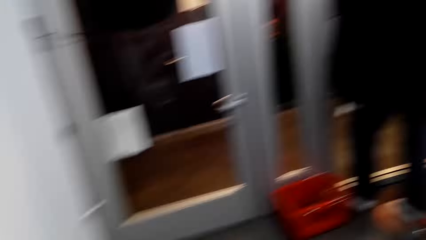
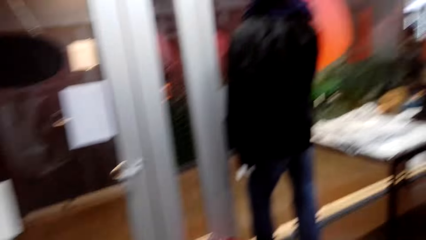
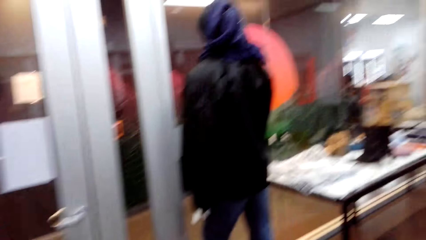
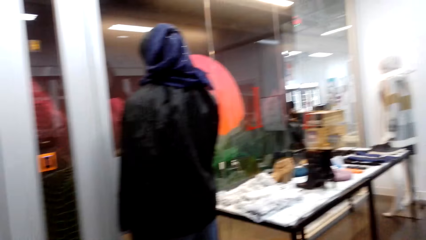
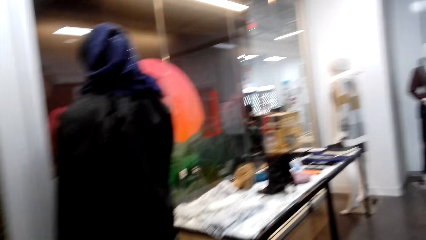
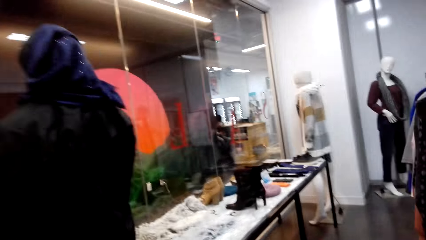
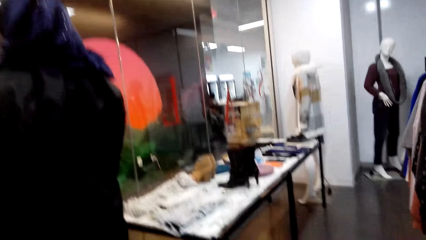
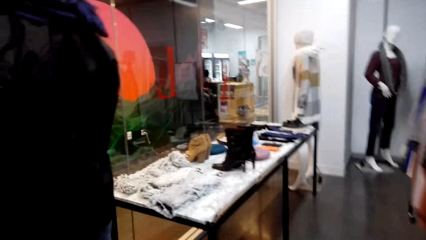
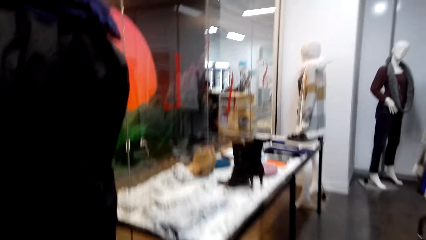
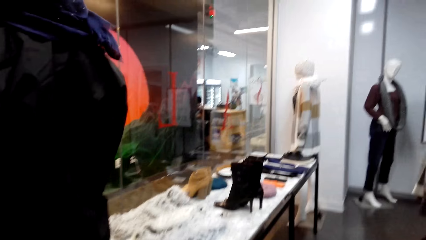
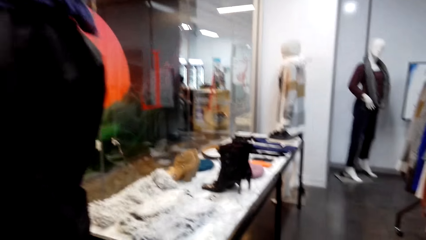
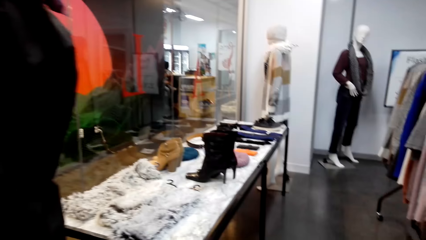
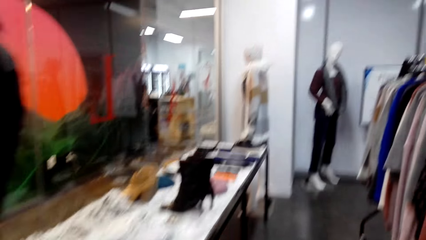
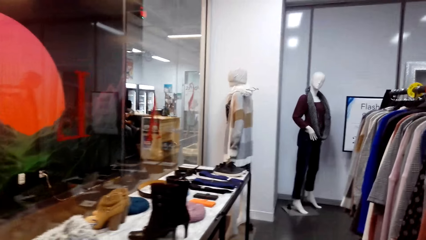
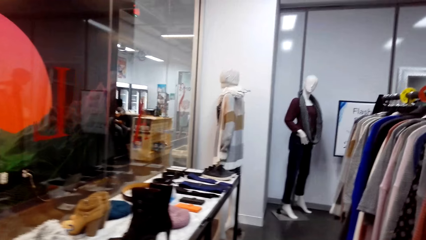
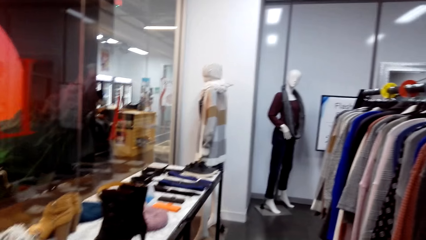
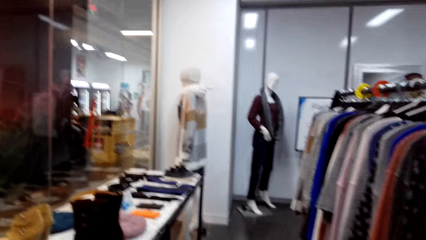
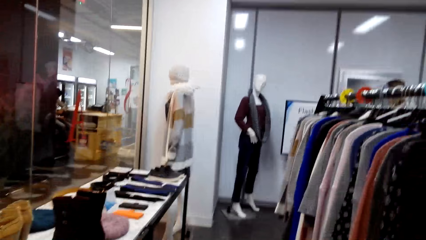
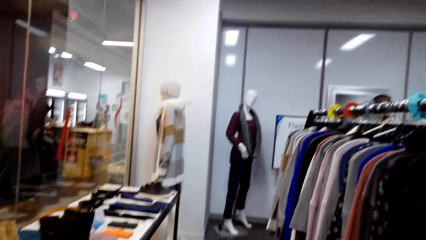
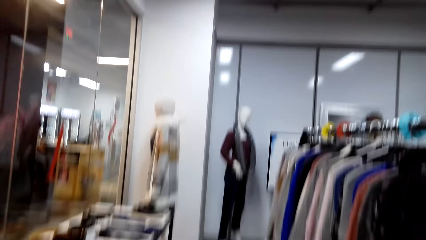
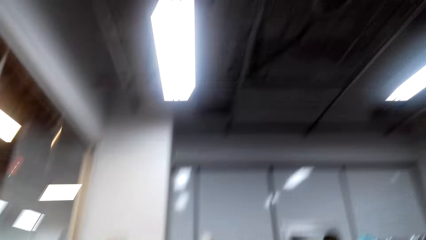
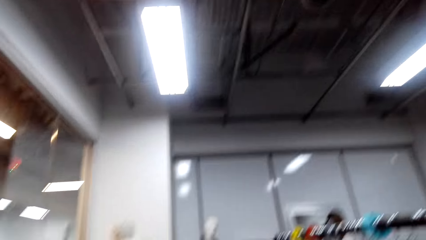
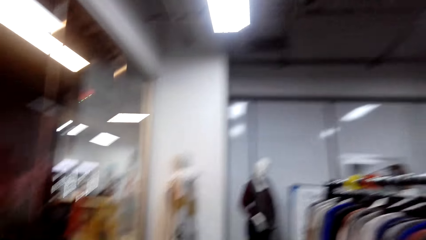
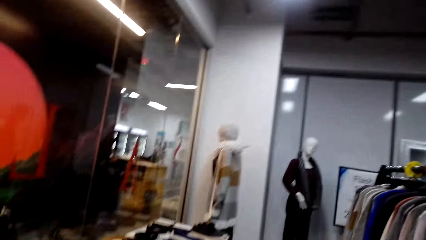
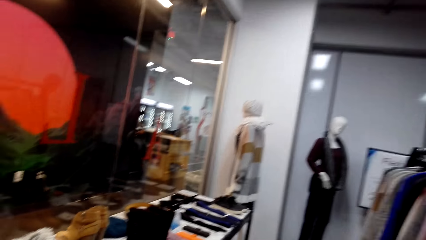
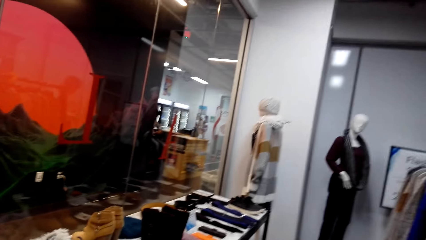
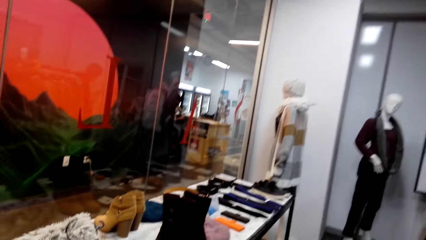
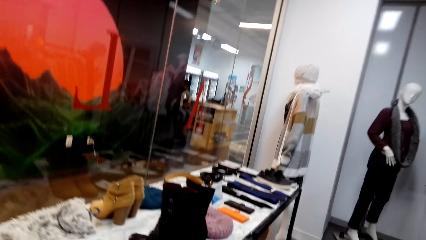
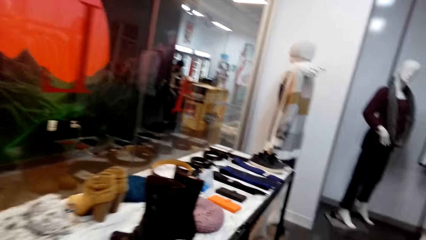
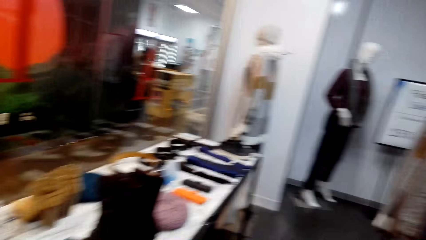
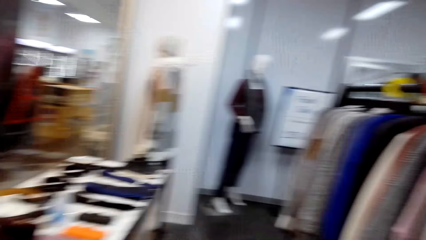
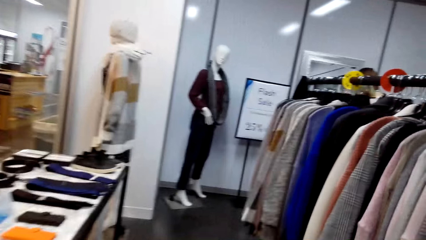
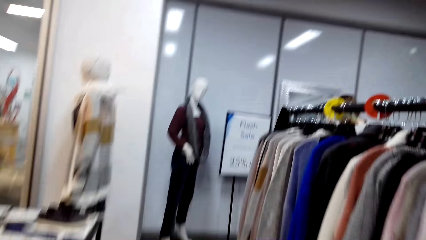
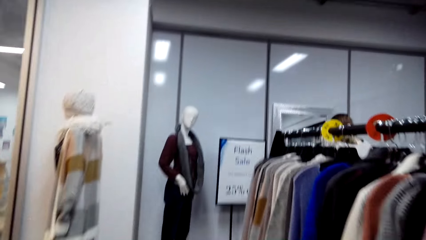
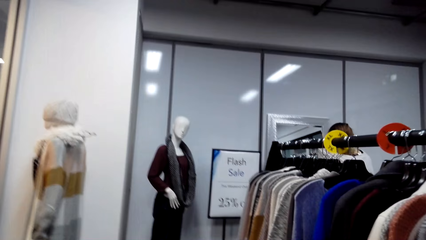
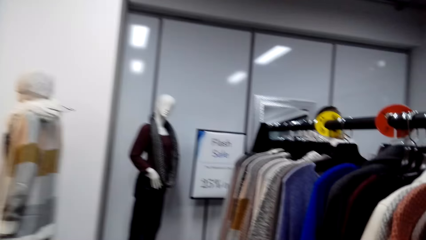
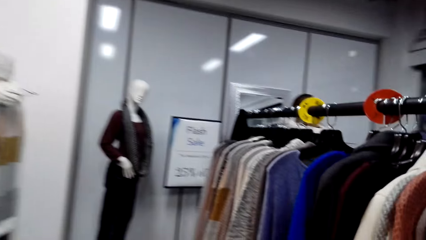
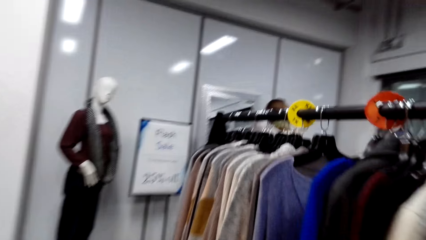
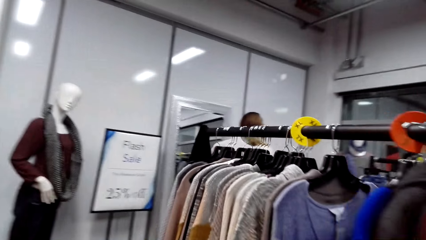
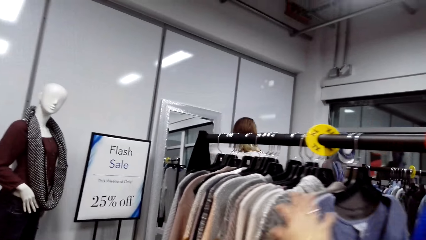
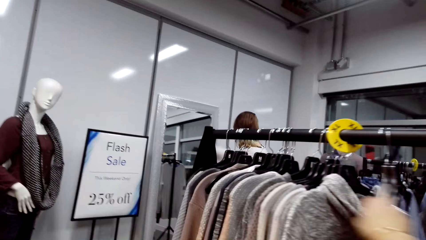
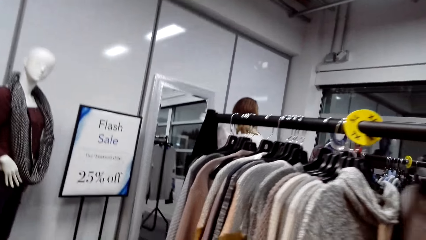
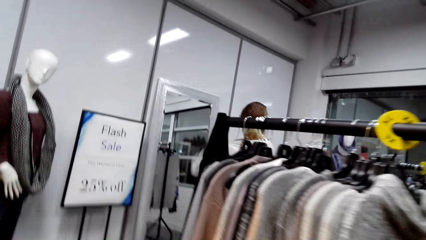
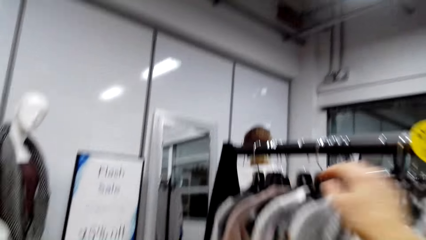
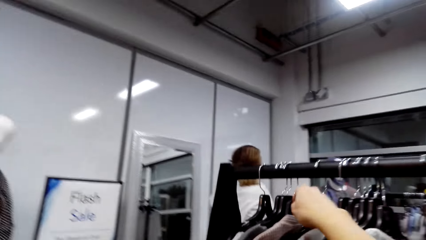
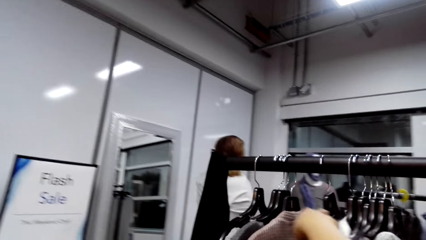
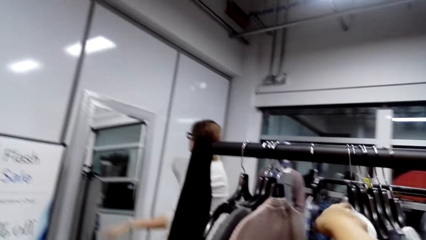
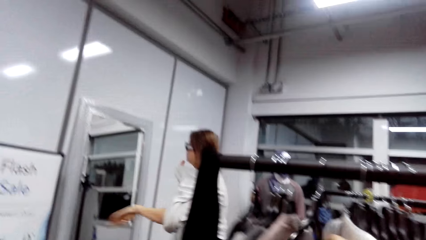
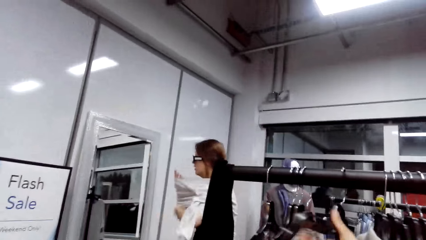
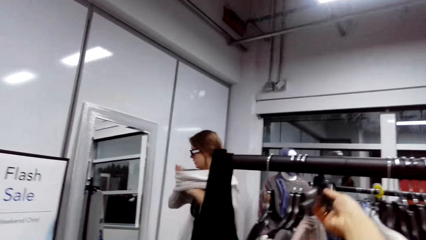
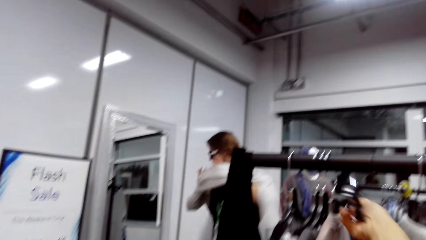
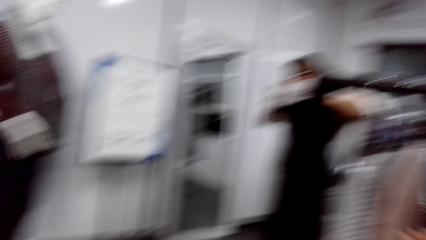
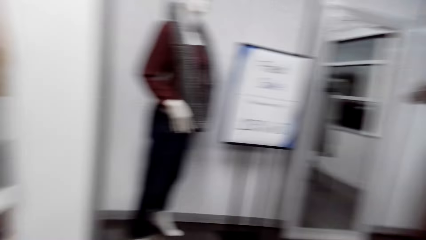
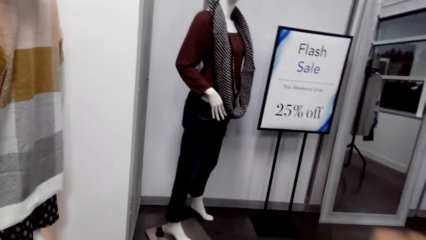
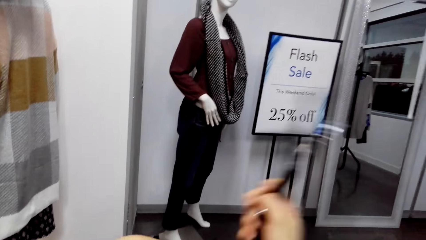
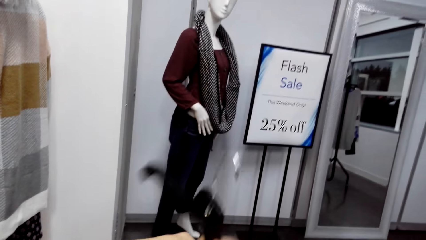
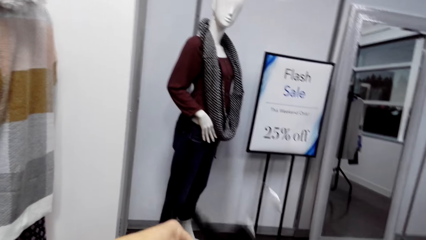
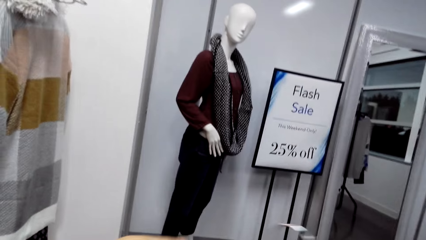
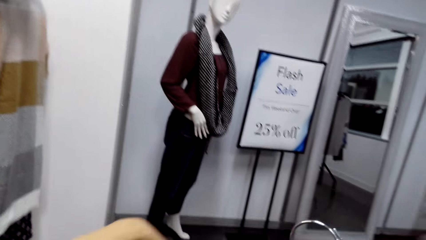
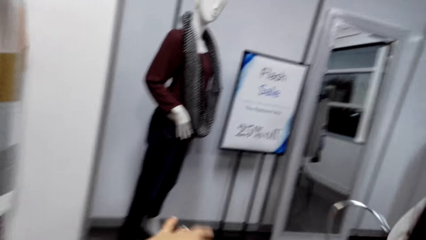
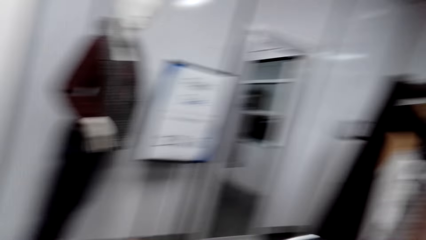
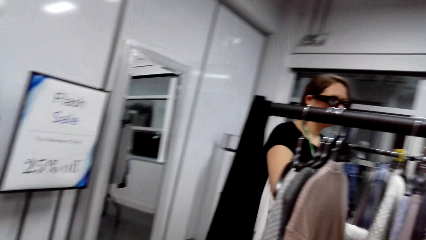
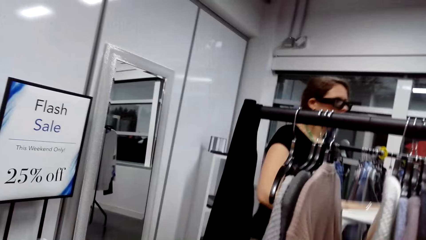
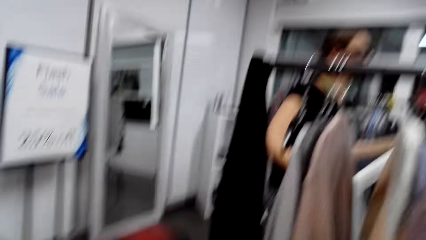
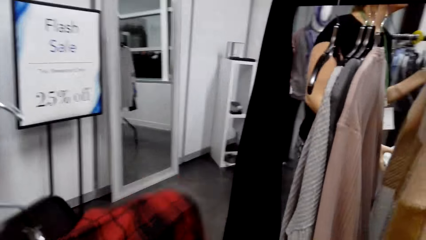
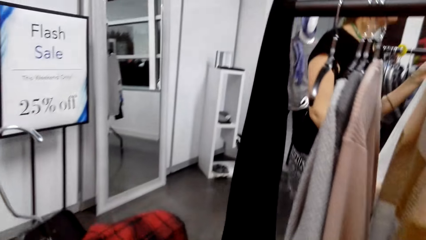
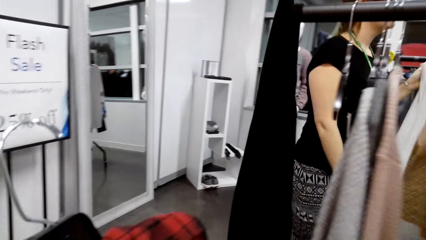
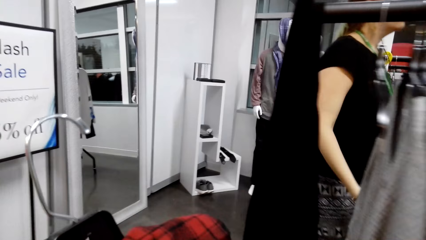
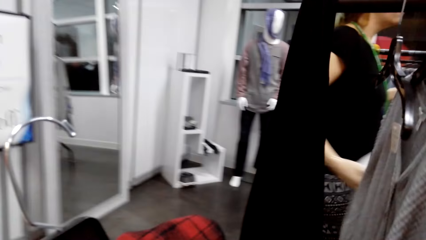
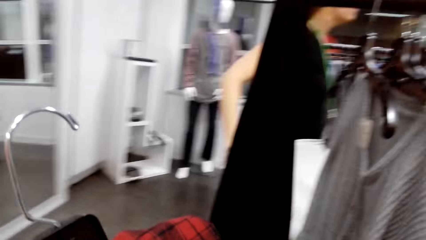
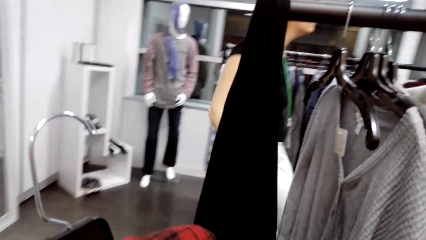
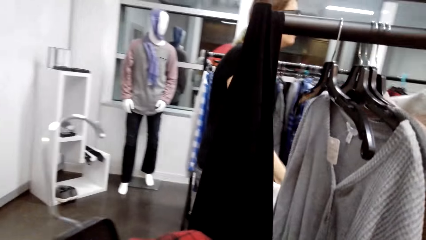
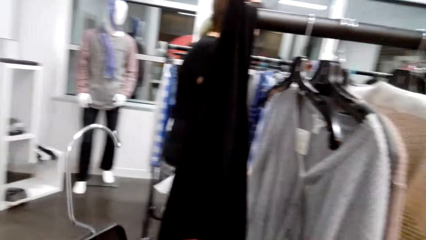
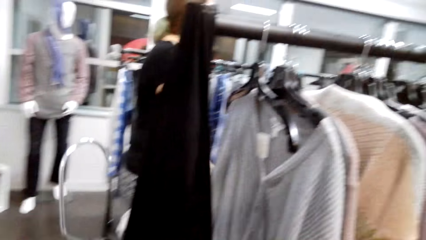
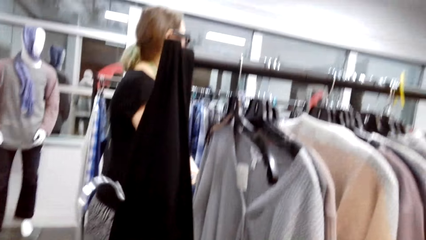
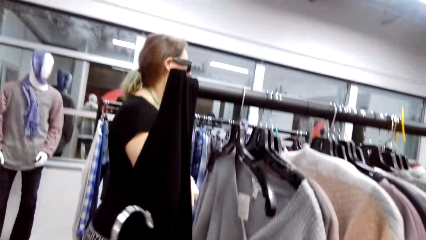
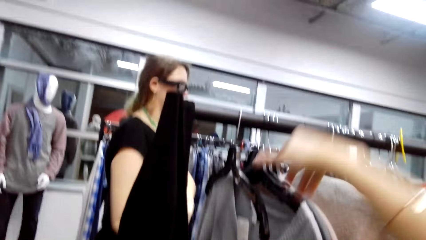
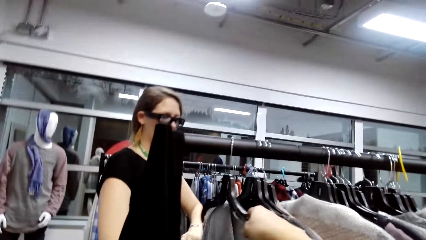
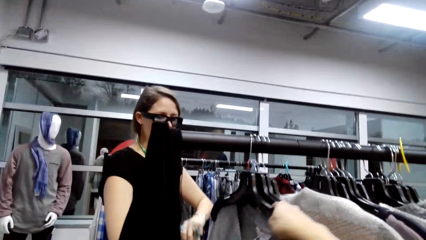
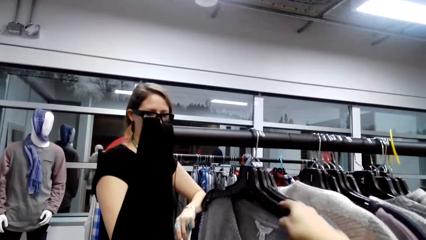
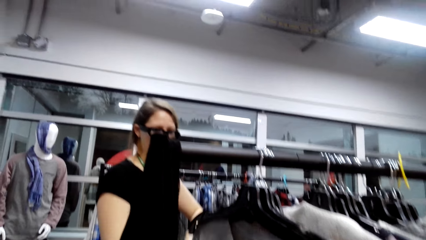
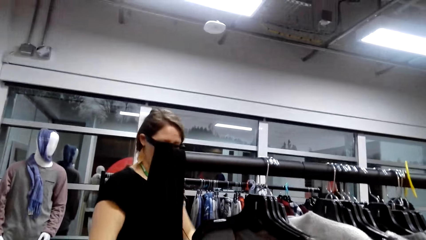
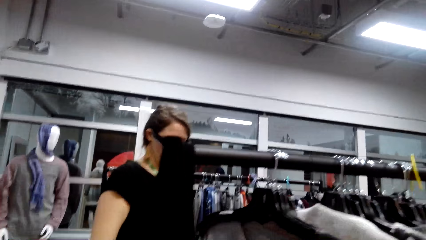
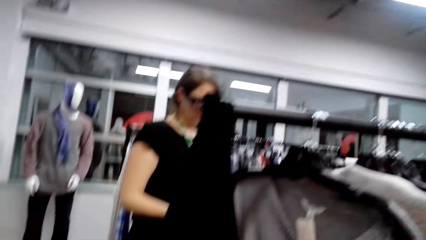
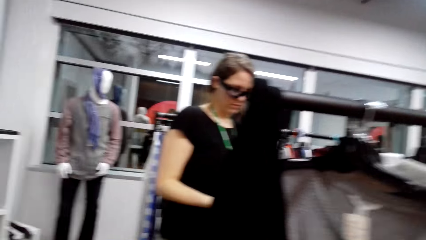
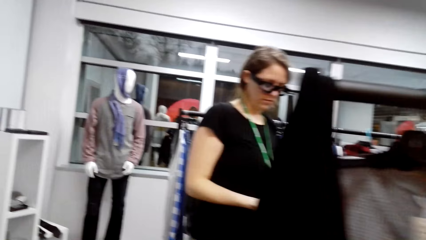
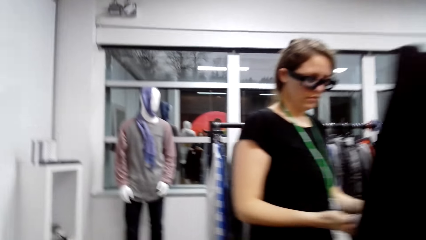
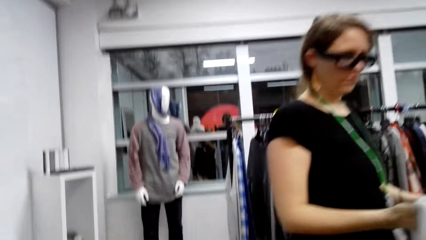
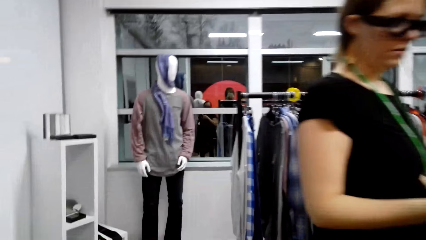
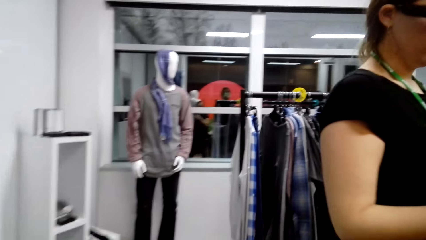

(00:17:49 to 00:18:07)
The camera wearer walks around the store. A man talks. The camera wearer talks. The man talks. The camera wearer takes a hanger from the clothes stand. They talk. They put the cloth on the hanger. They move hangers on the clothes stand. The man talks. The camera wearer talks.
